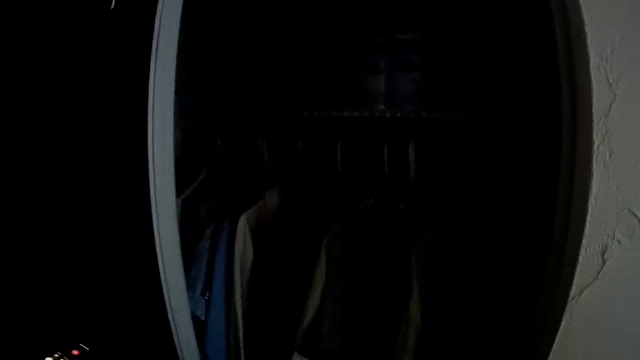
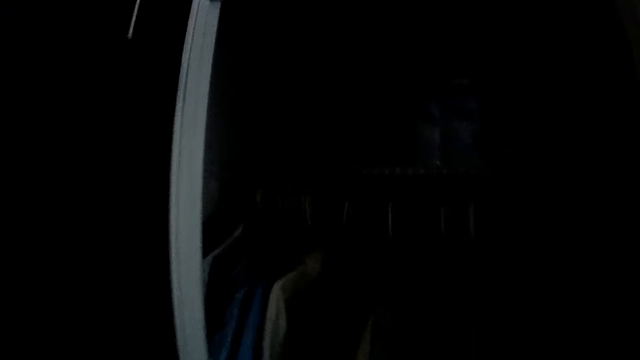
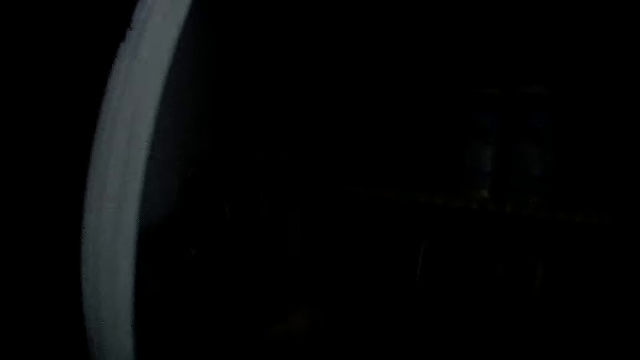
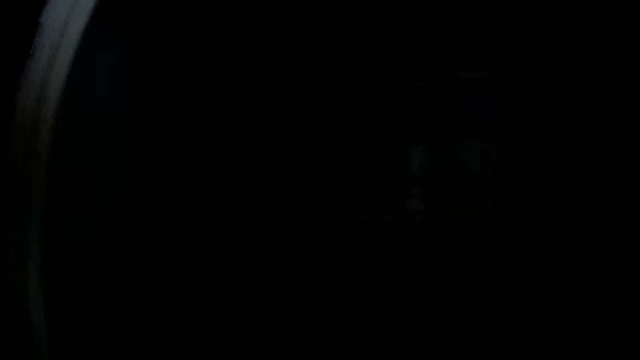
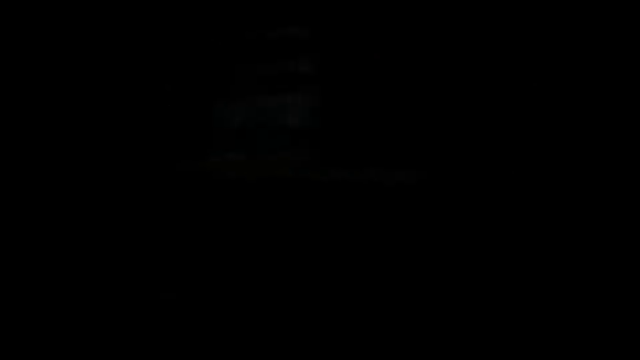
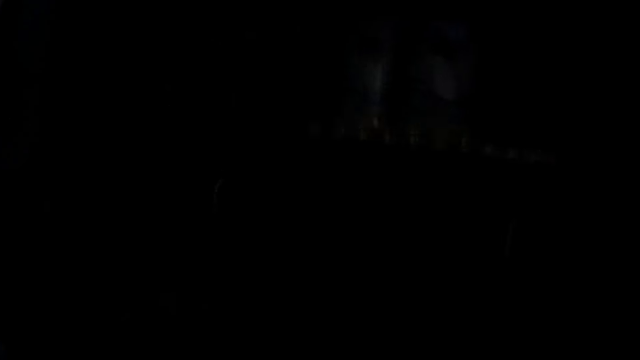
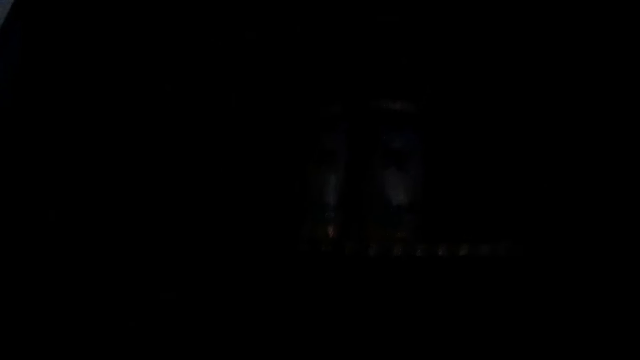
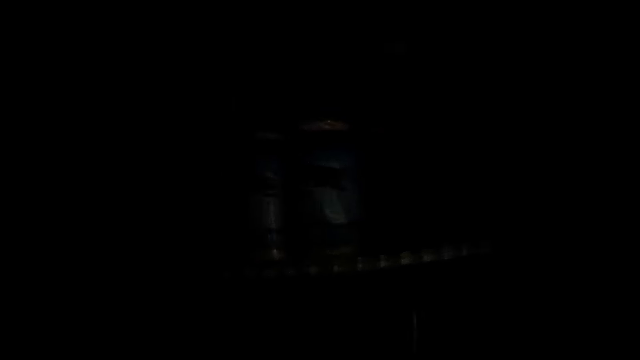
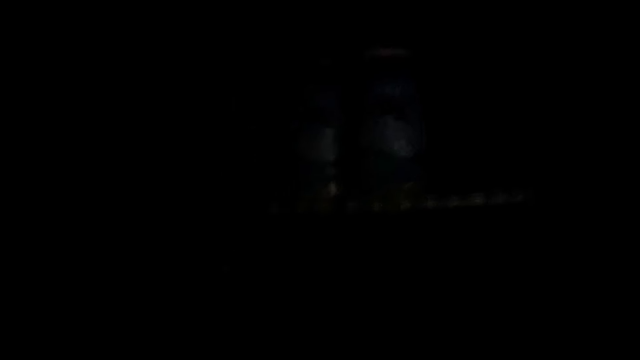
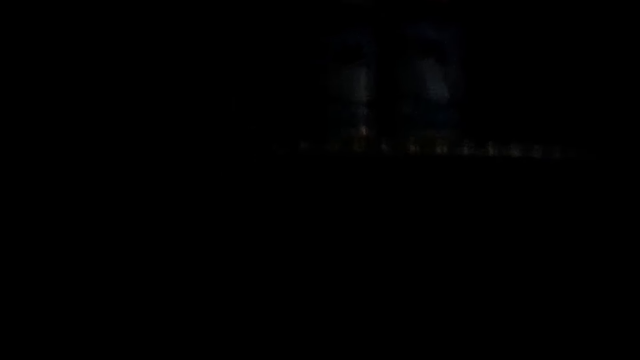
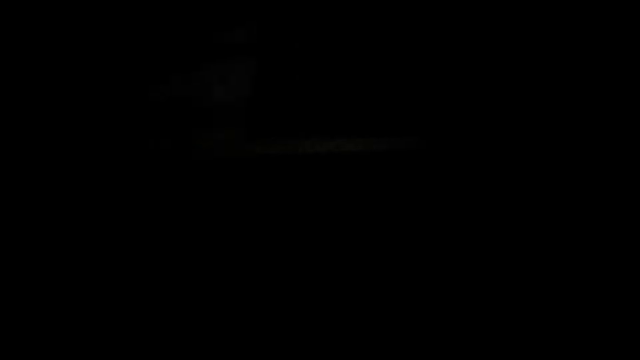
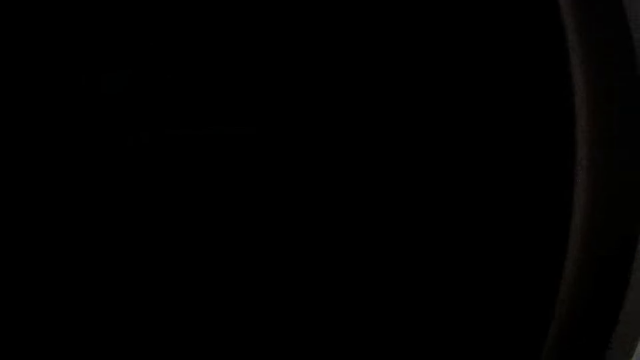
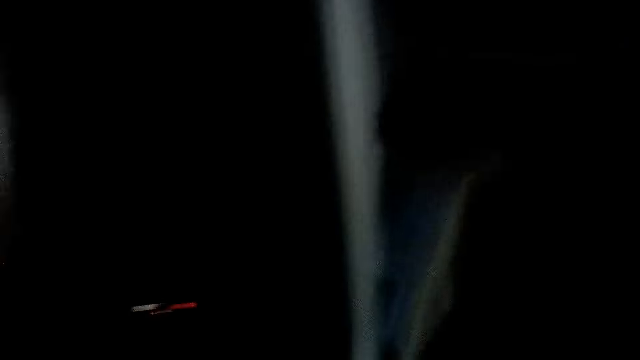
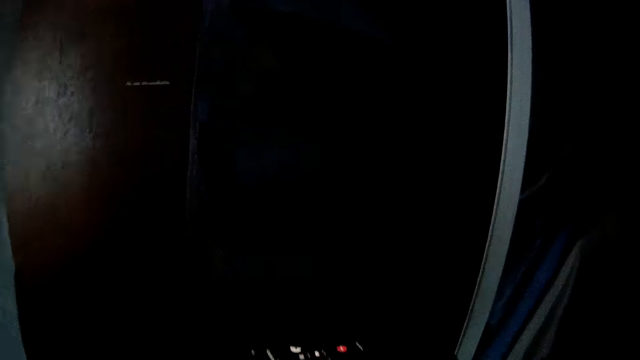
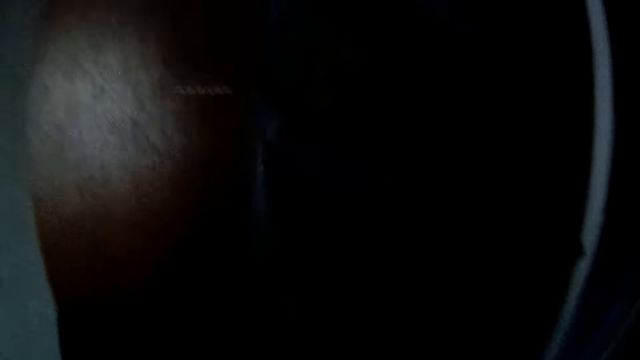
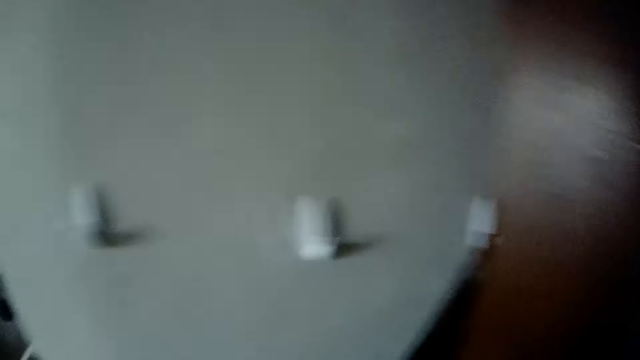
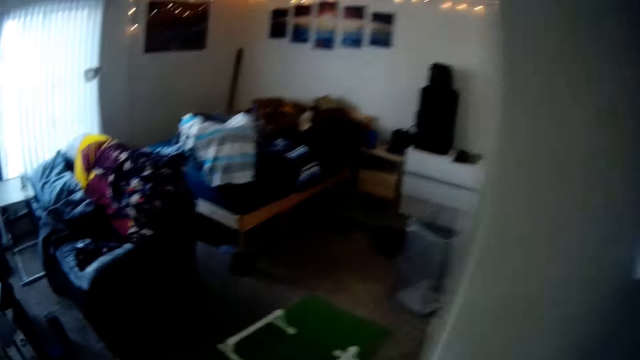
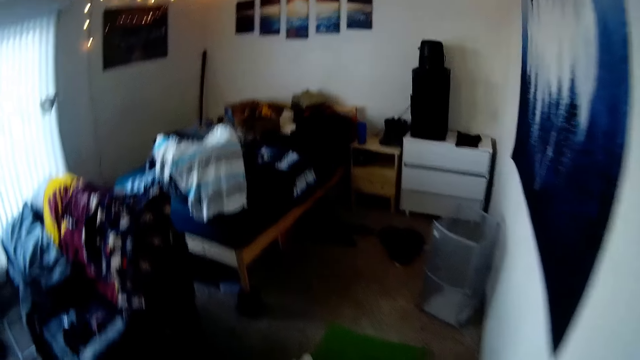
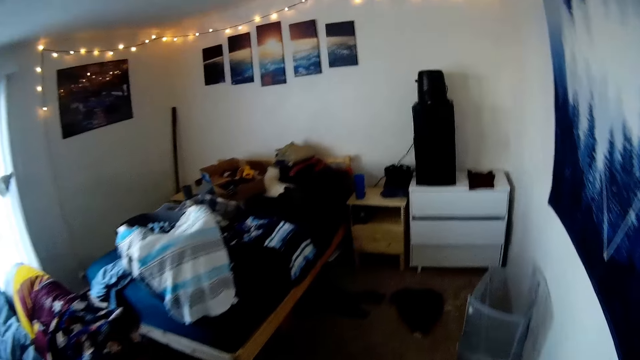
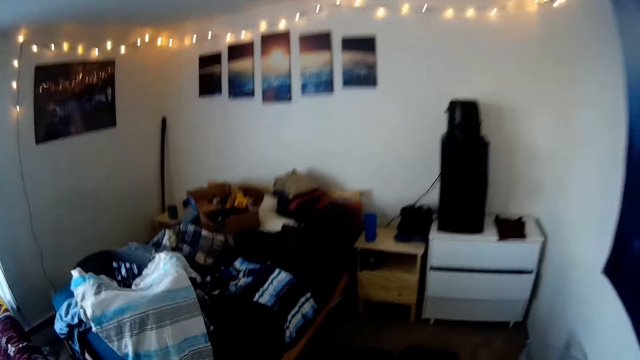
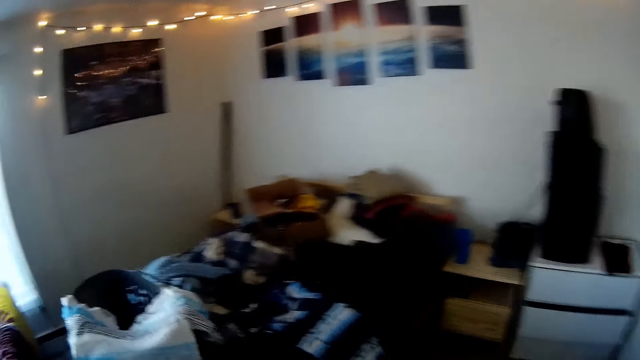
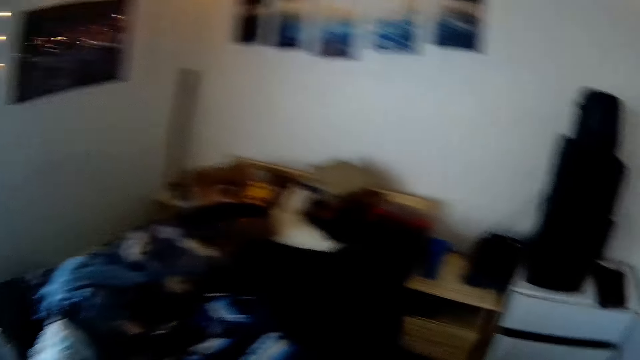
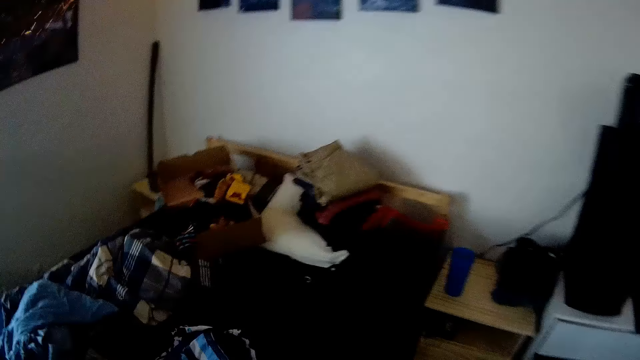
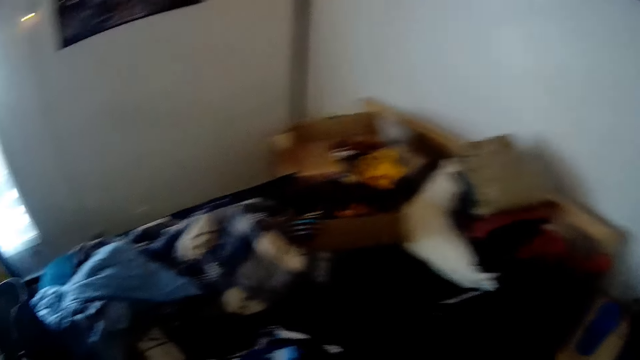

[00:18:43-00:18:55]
The camera wearer touches cloths in a wall drop. They walk in the room.

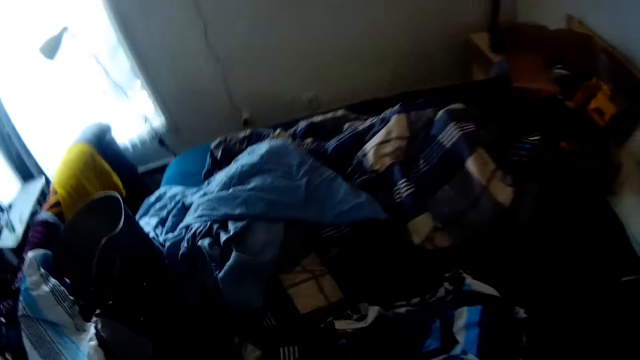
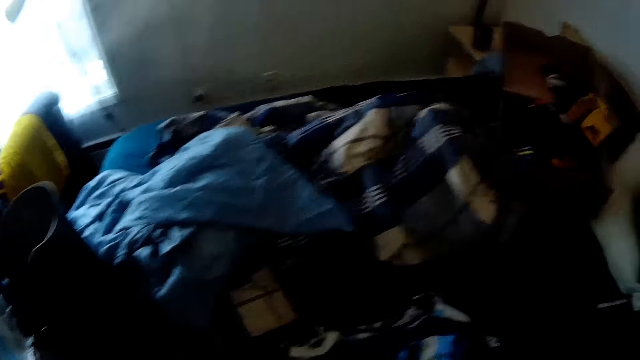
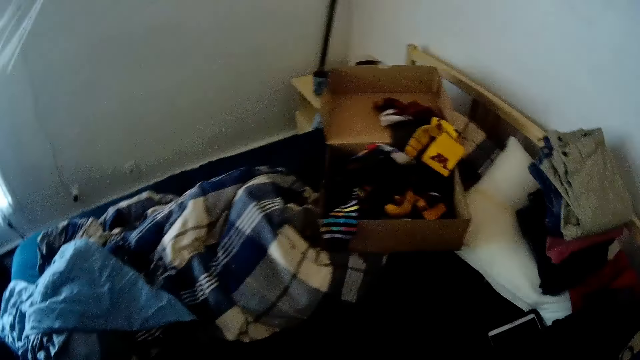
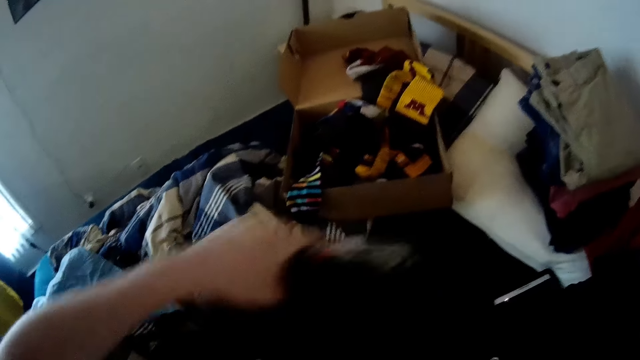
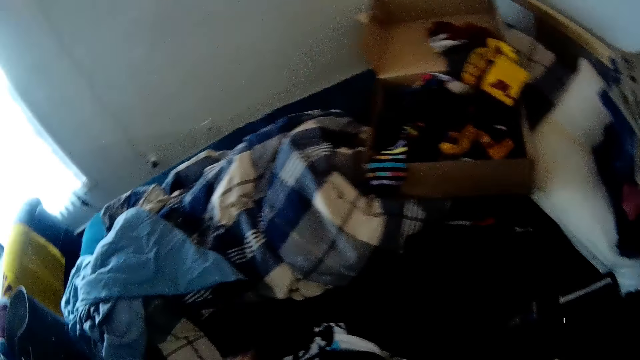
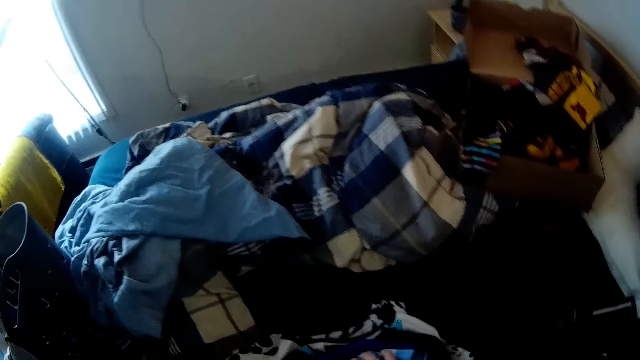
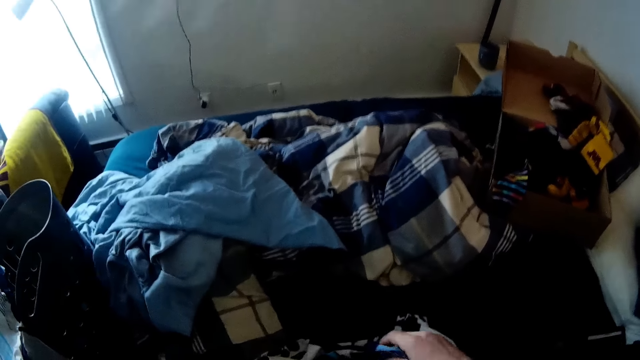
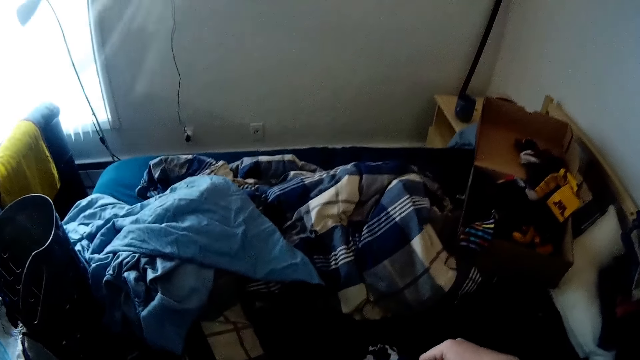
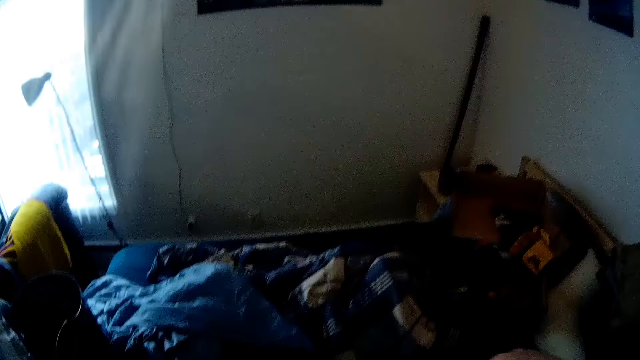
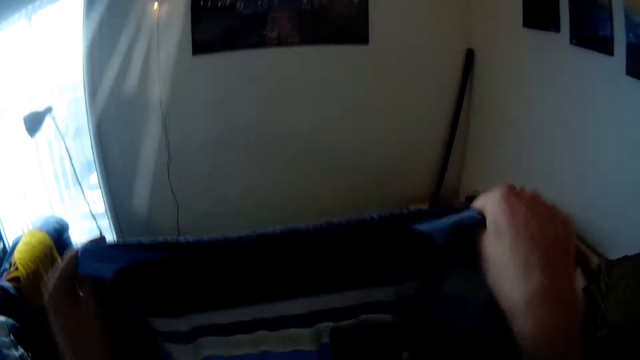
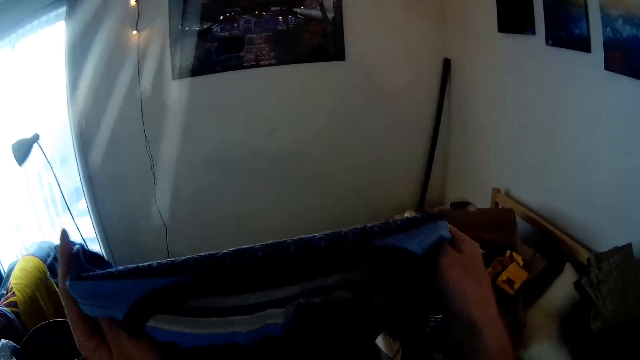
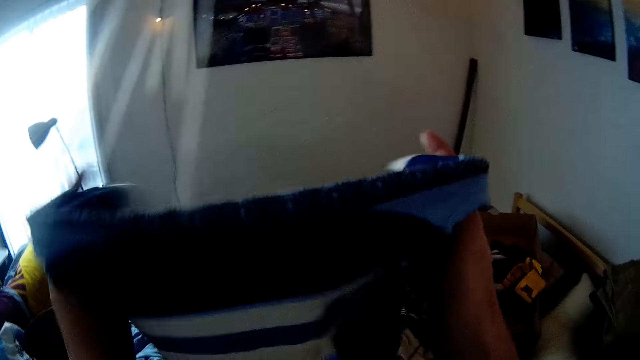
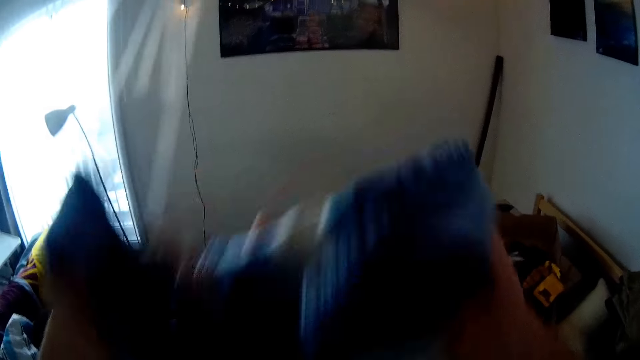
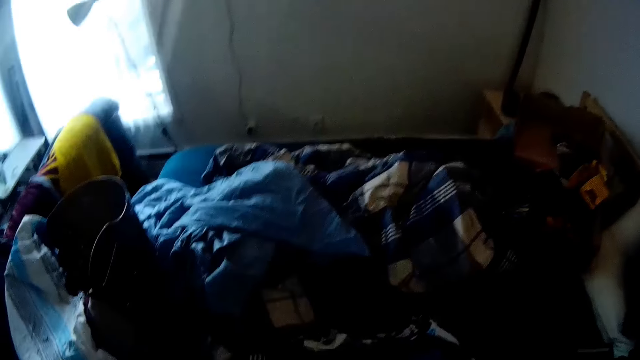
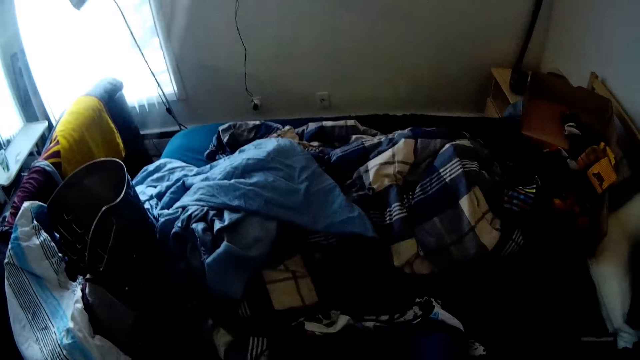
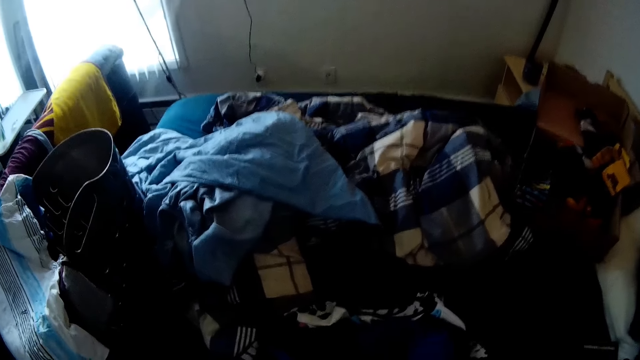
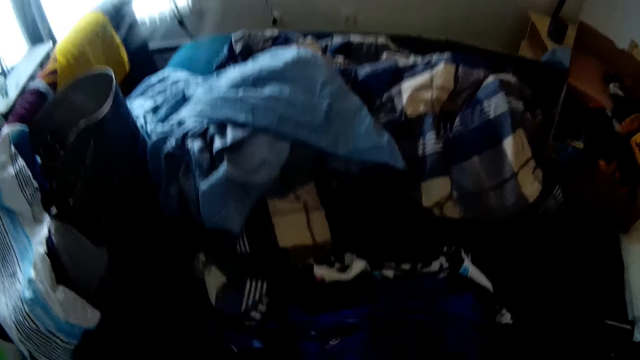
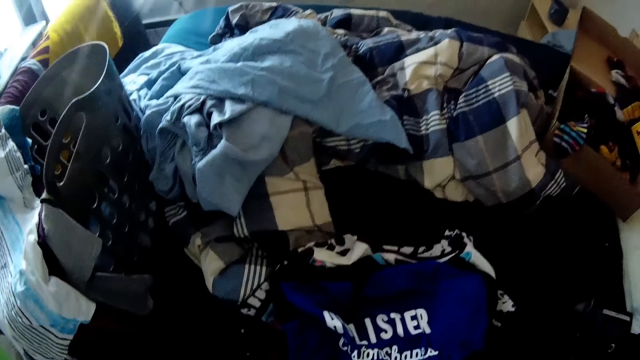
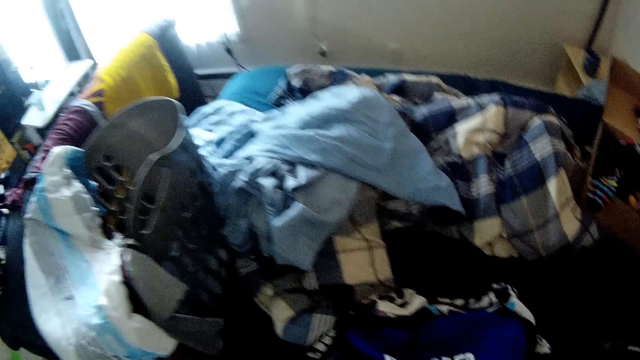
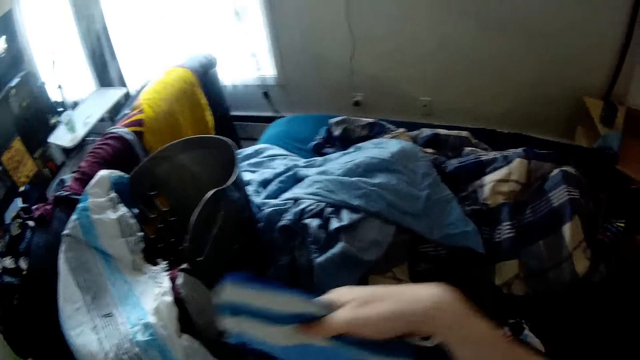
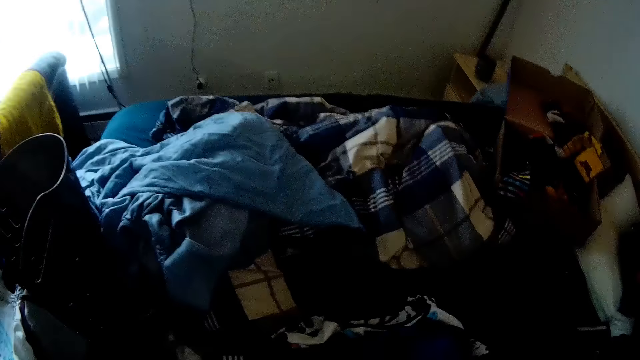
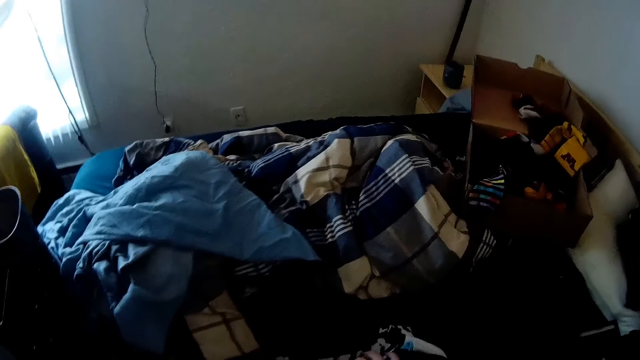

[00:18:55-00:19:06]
The camera wearer drops a pair of shorts on the bed with his left hand. He picks up a blue shirt from the bed with both hands. He folds the blue shirt with both hands.
